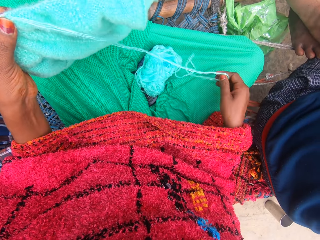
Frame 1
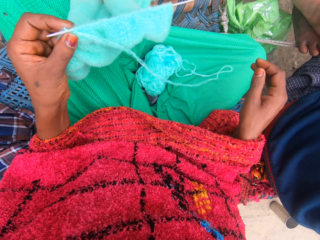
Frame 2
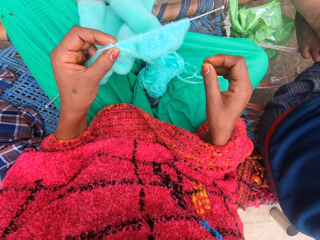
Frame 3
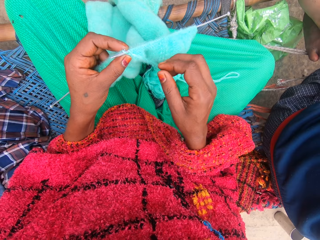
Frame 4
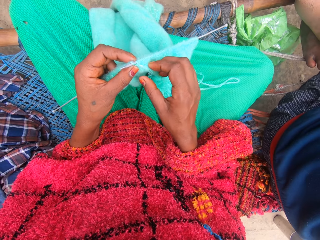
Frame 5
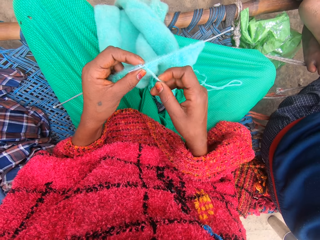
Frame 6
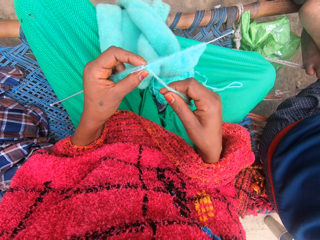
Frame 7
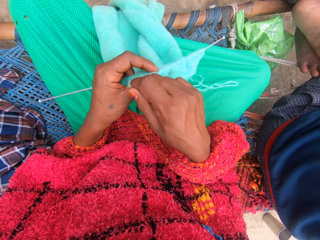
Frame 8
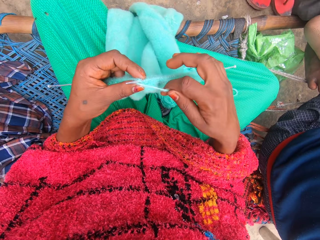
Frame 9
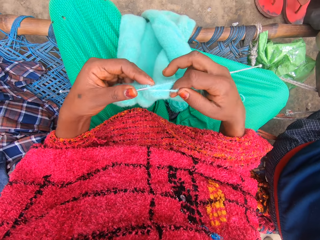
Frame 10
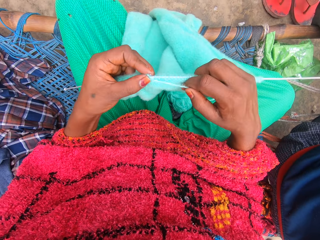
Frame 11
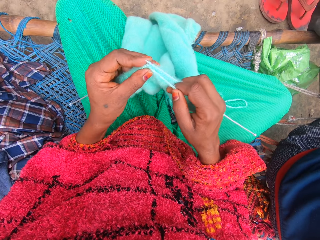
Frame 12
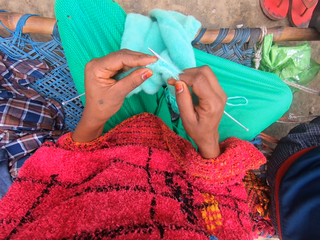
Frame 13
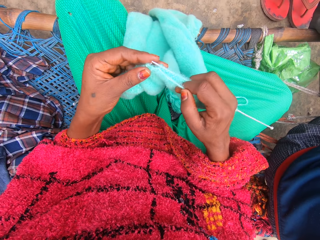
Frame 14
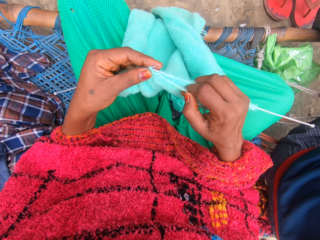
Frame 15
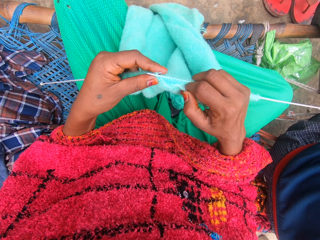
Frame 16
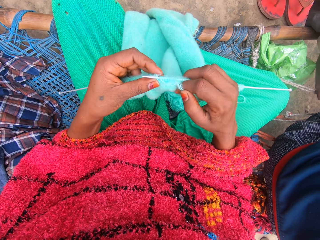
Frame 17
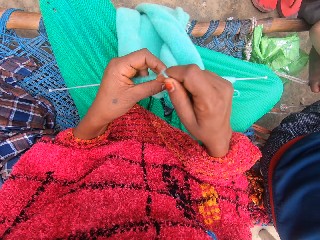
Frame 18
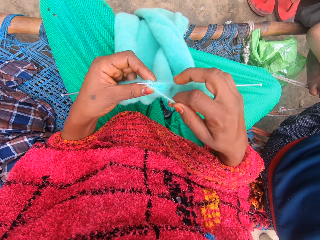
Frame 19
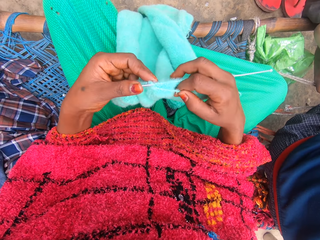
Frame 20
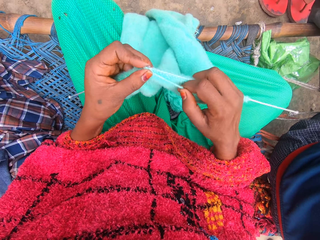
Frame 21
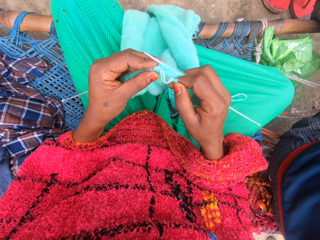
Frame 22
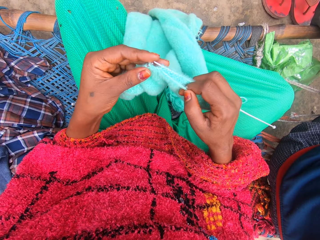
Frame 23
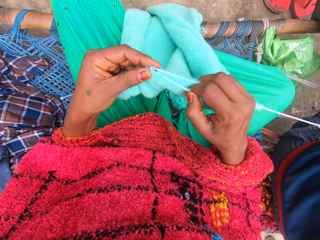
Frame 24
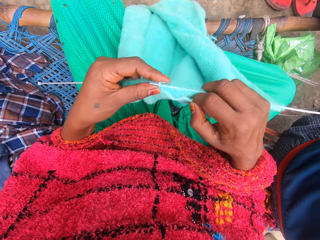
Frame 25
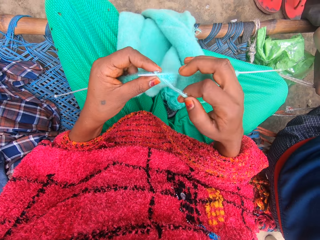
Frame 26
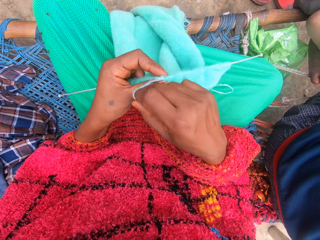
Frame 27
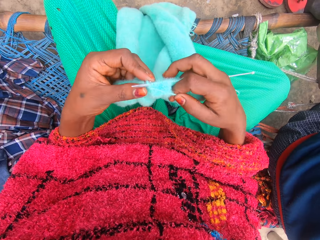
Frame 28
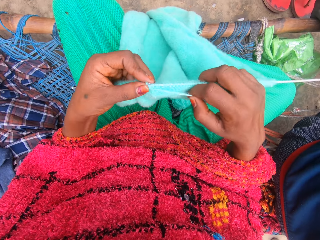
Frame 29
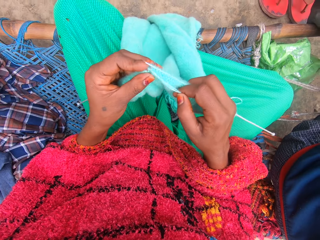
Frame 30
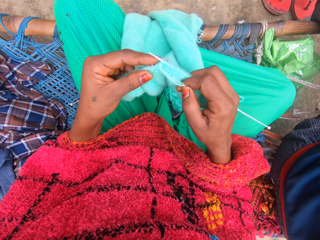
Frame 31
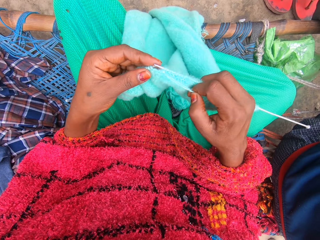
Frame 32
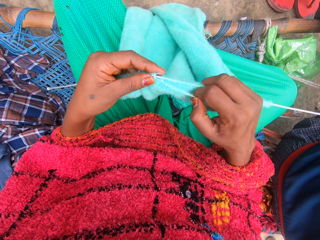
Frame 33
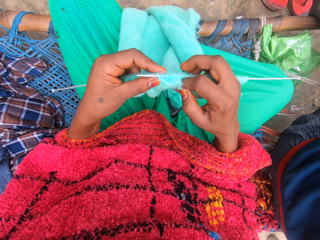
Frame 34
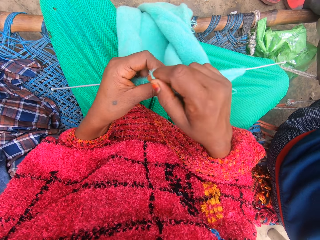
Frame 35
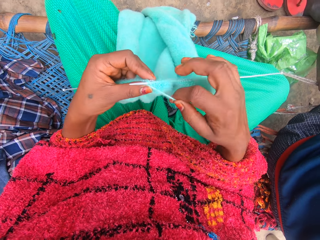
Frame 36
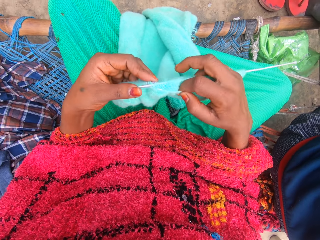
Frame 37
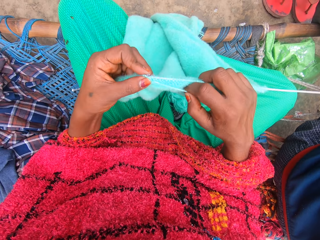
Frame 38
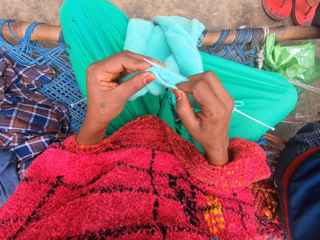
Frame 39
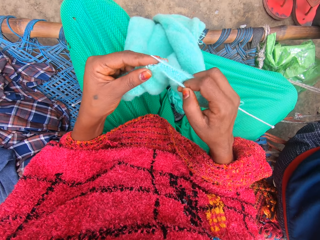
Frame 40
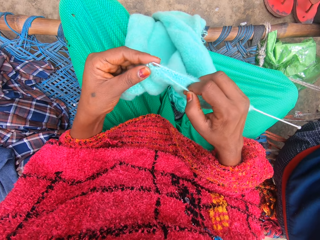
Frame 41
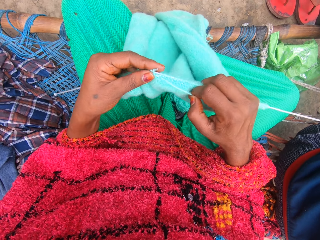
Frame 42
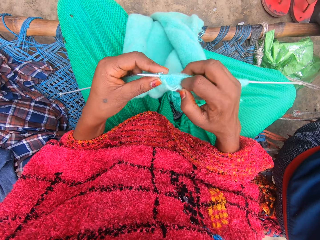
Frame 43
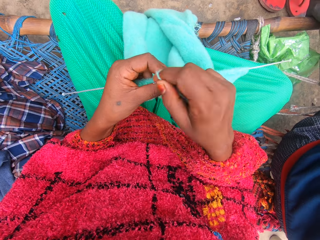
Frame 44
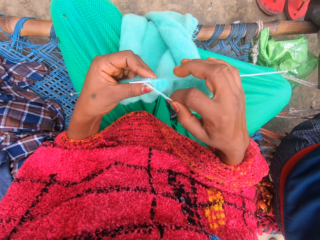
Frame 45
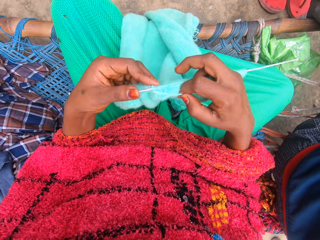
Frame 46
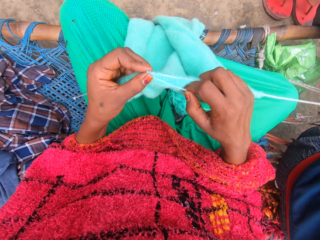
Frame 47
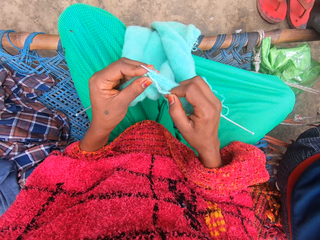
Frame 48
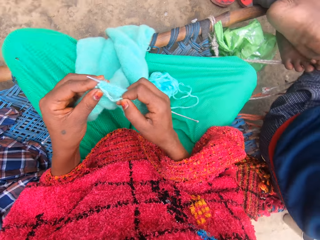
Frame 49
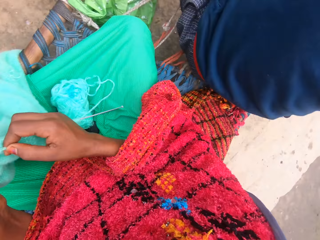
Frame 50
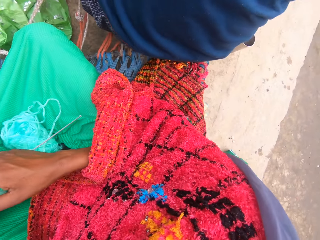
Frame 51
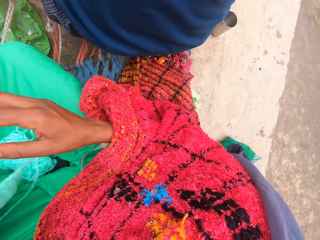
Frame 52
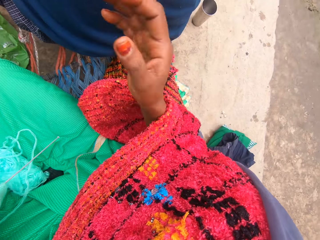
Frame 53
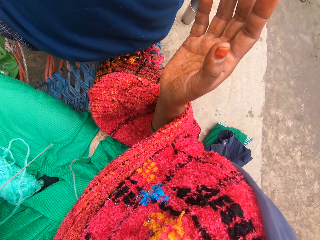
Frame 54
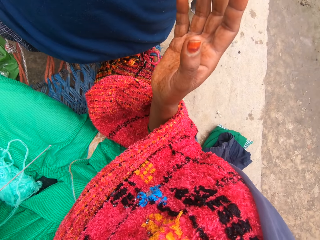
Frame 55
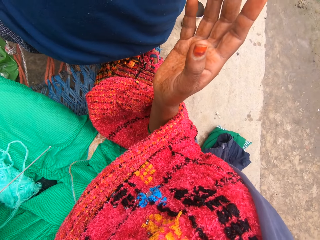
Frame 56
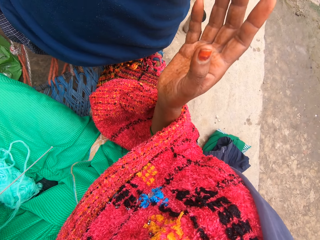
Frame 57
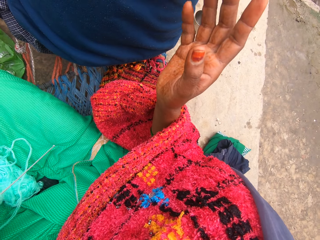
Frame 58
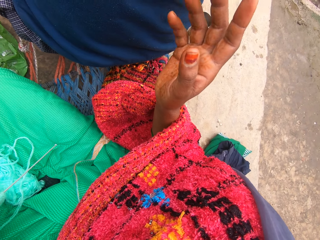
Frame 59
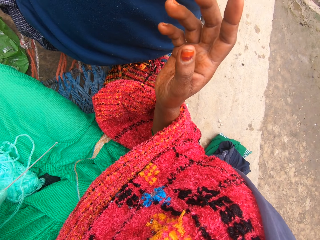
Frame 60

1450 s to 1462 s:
The camera wearer pulls the yarn with her right hand. She knits the yarn into the piece of garment with the knitting pins. She looks around and talks to some persons. She lifts up her right hand.

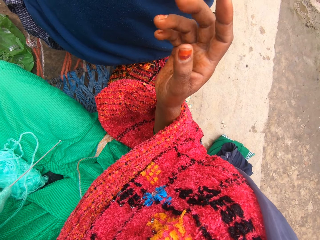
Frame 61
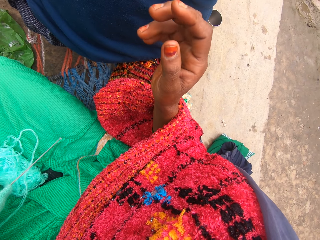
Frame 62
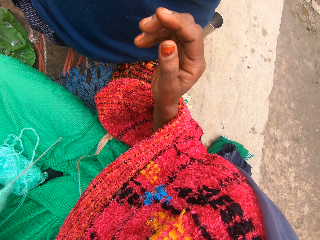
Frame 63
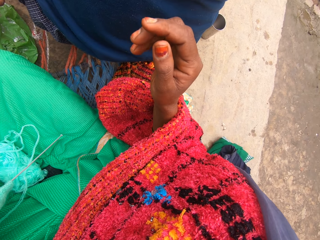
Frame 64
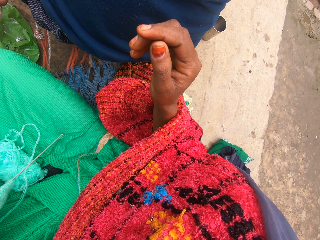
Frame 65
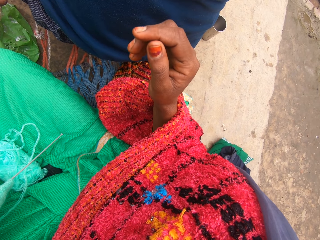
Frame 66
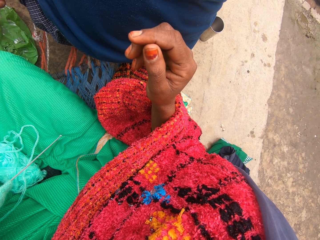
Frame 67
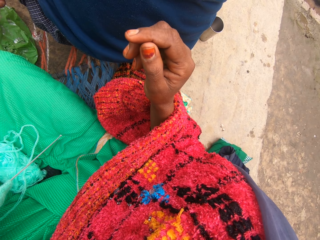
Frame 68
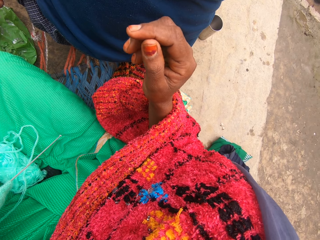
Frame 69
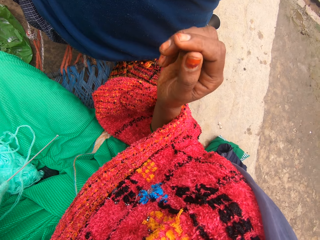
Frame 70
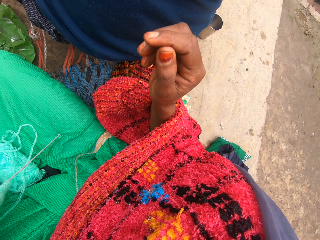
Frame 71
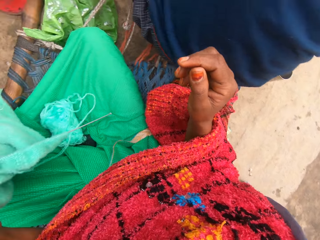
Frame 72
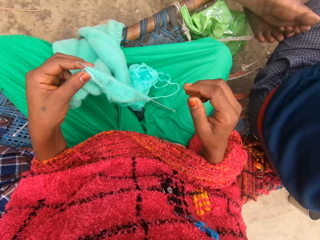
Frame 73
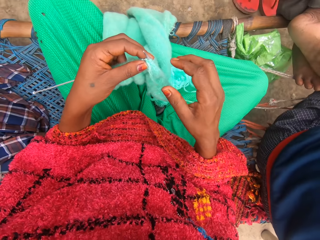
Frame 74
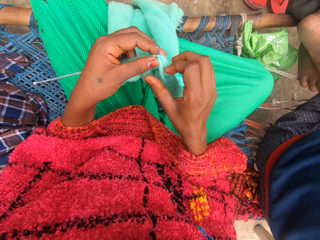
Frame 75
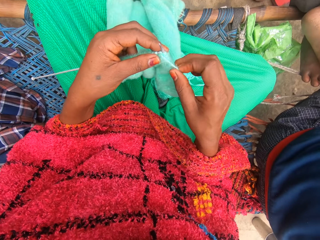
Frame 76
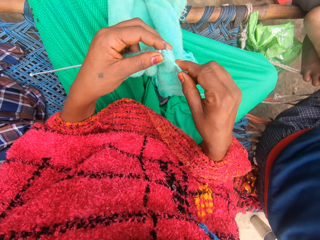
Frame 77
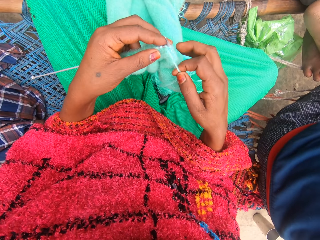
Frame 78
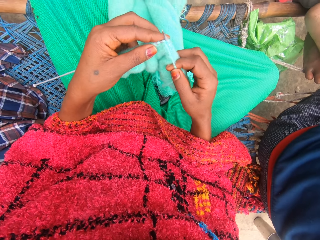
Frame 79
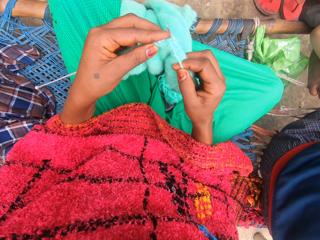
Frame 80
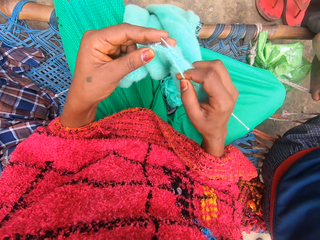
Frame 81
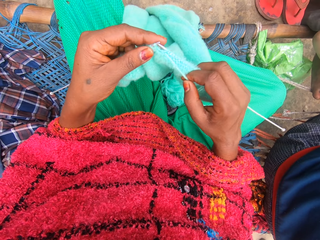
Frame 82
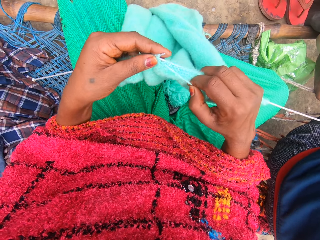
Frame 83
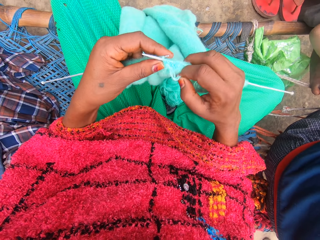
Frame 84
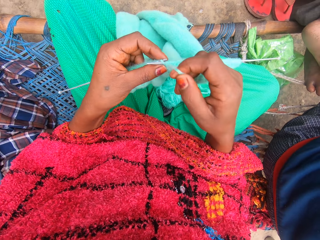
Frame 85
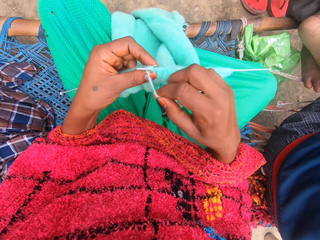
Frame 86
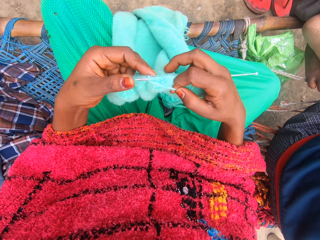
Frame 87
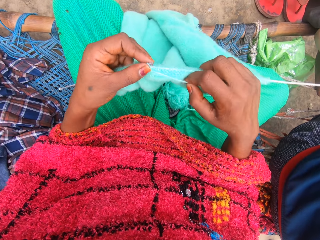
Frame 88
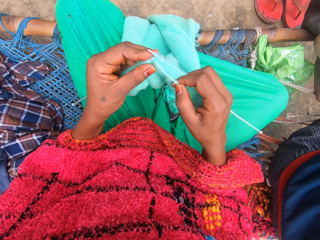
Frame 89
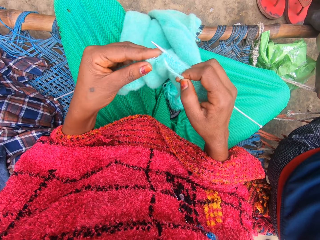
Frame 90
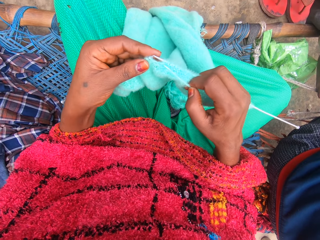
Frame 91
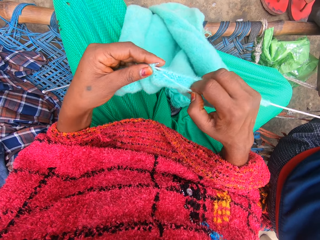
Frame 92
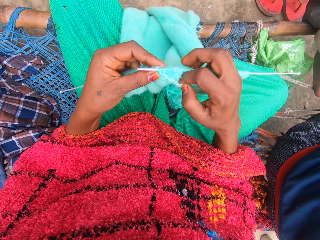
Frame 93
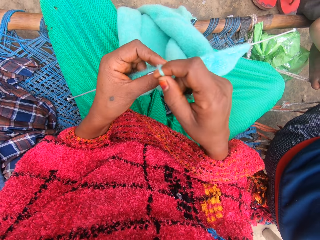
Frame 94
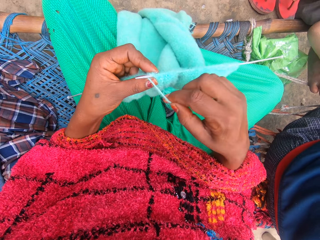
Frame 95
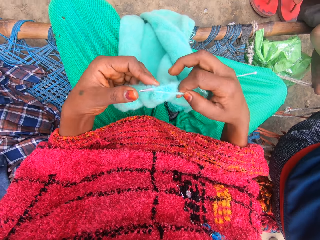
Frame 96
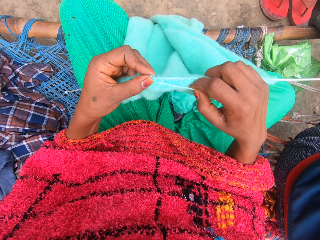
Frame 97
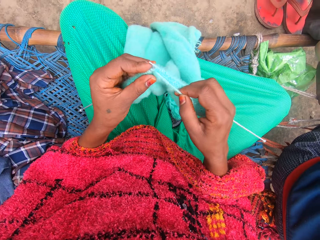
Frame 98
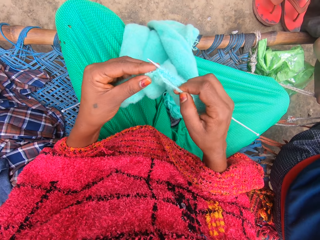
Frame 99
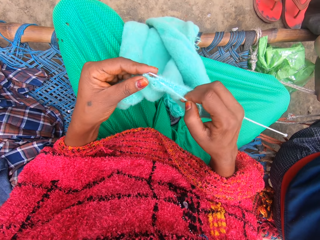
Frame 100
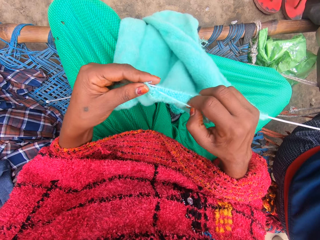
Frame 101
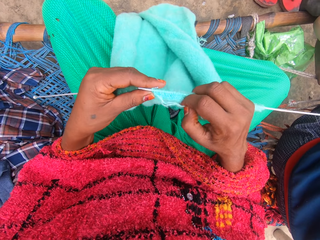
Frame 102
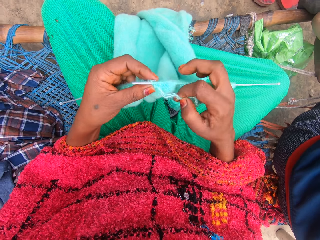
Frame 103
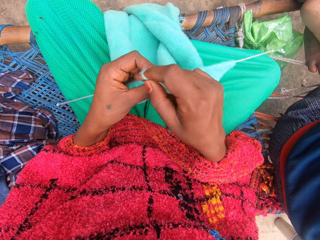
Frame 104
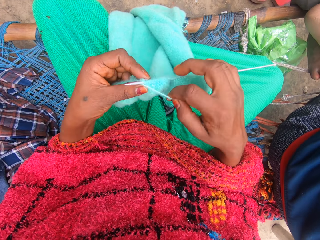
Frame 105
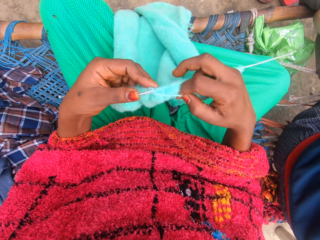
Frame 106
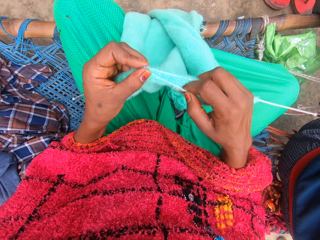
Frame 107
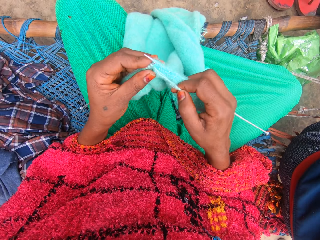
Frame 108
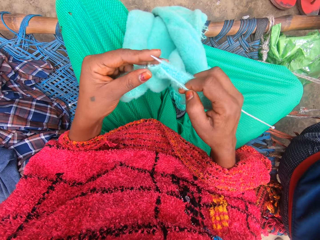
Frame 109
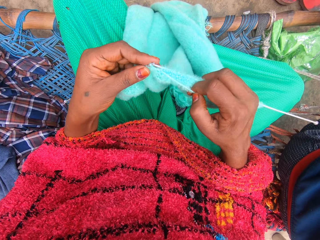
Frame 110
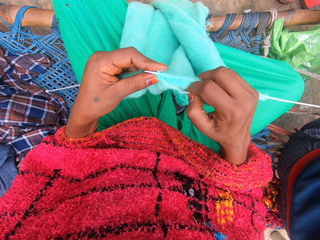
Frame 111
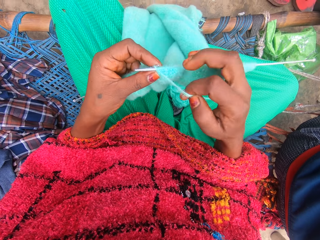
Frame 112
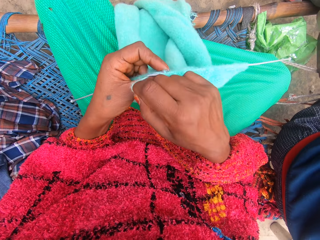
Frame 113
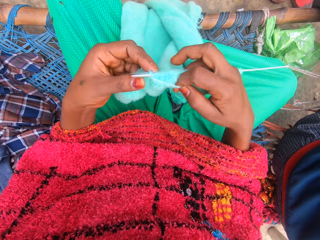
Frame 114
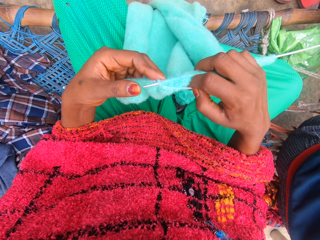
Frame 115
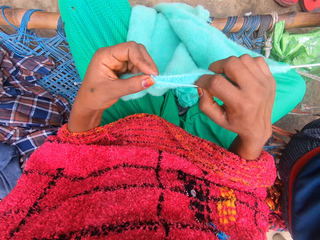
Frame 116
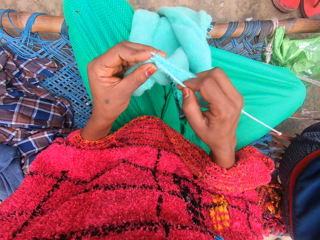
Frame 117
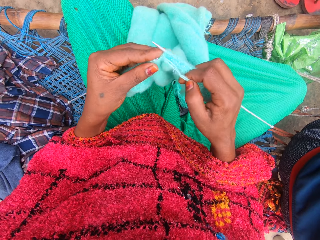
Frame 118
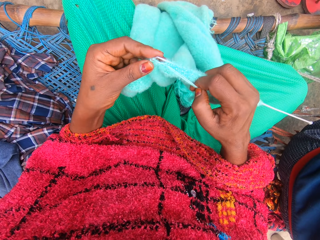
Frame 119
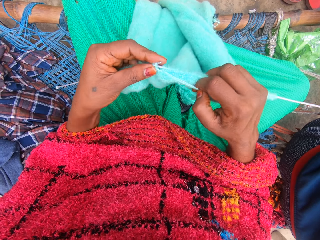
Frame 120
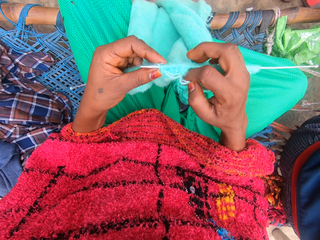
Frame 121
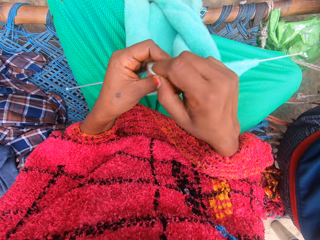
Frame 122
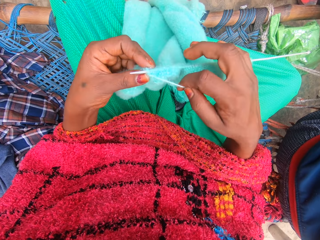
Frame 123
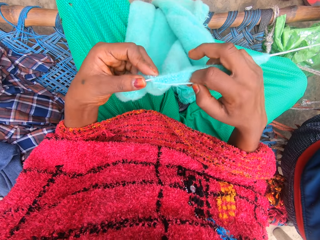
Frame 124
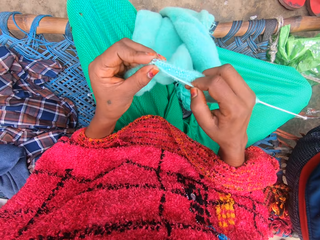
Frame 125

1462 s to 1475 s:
The camera wearer stares at the place. They look around. They hold the fabric. They knit the yarn into a piece of garment with knitting pins.
